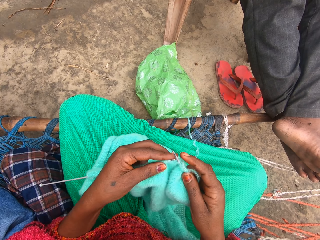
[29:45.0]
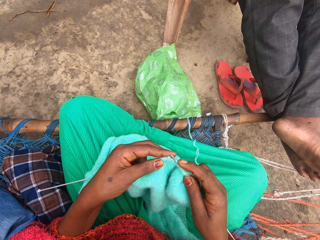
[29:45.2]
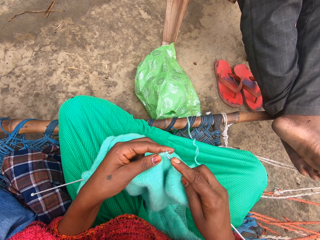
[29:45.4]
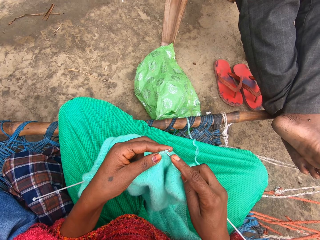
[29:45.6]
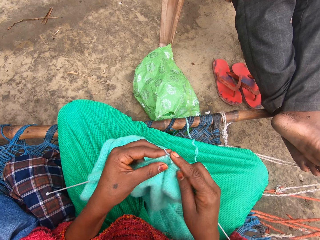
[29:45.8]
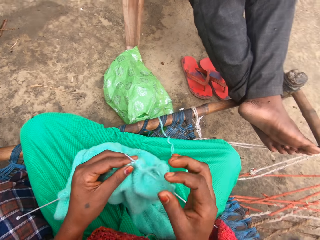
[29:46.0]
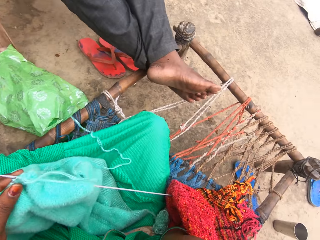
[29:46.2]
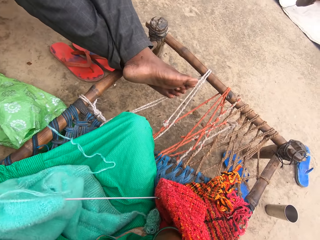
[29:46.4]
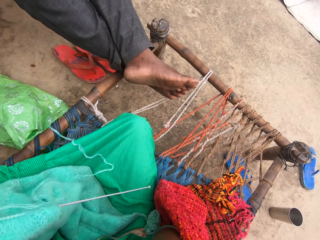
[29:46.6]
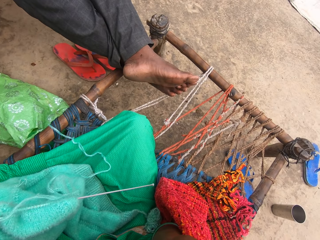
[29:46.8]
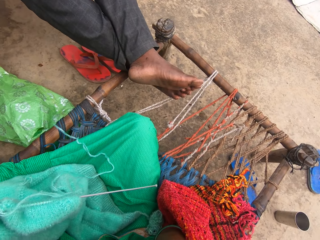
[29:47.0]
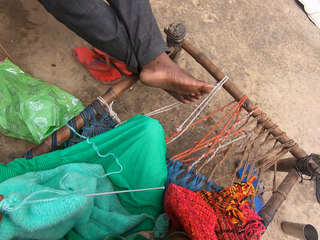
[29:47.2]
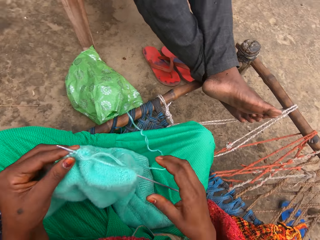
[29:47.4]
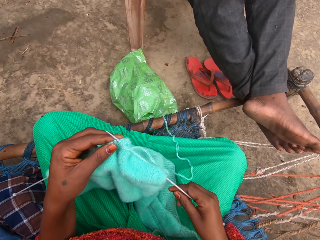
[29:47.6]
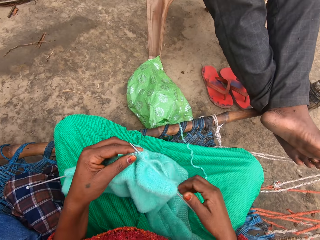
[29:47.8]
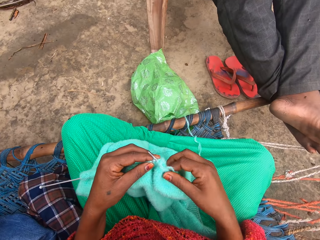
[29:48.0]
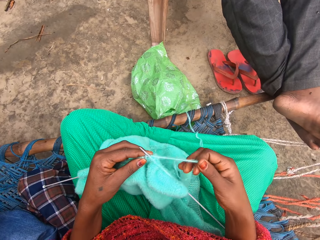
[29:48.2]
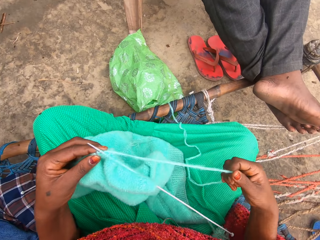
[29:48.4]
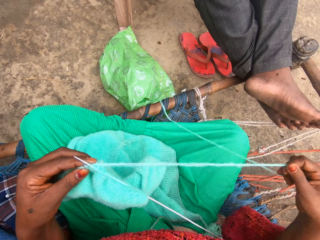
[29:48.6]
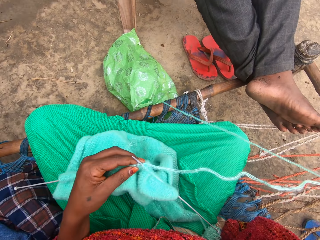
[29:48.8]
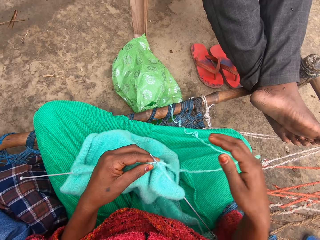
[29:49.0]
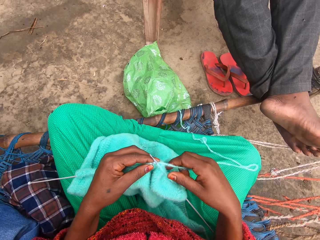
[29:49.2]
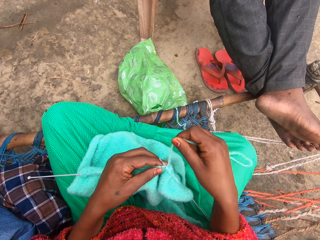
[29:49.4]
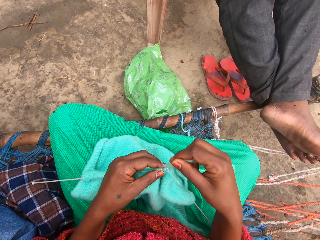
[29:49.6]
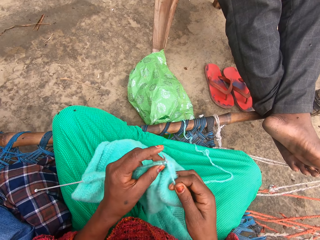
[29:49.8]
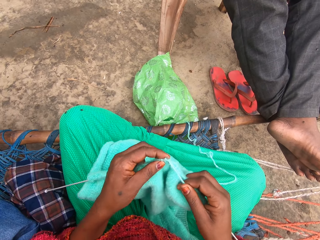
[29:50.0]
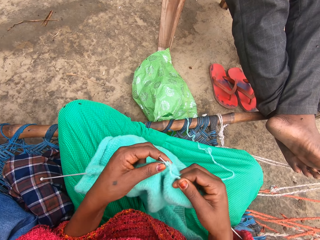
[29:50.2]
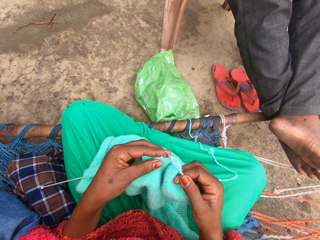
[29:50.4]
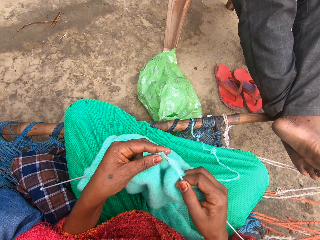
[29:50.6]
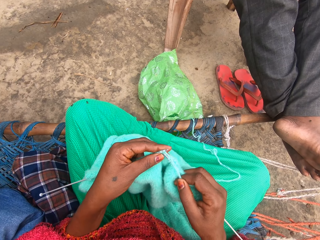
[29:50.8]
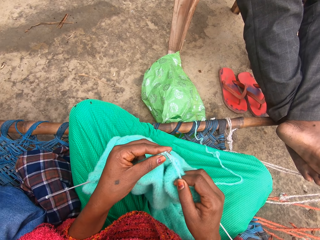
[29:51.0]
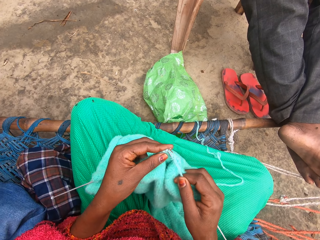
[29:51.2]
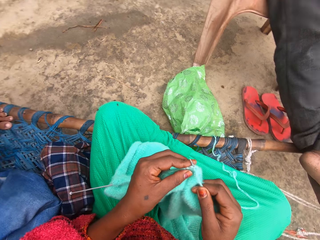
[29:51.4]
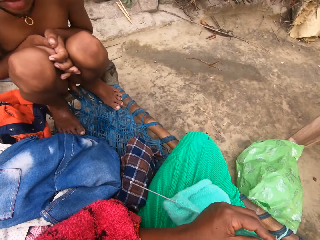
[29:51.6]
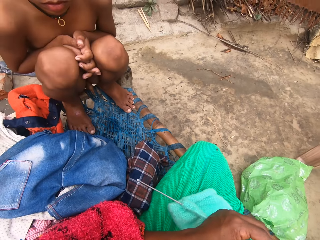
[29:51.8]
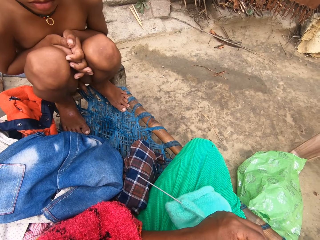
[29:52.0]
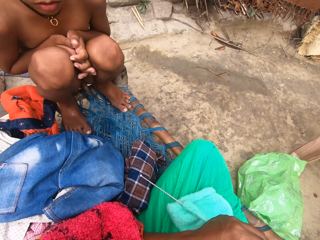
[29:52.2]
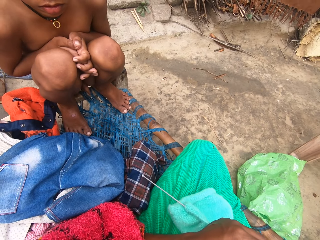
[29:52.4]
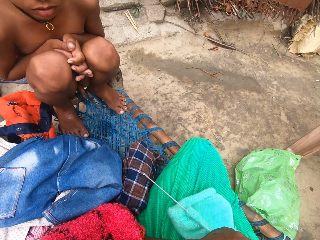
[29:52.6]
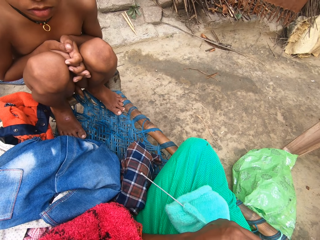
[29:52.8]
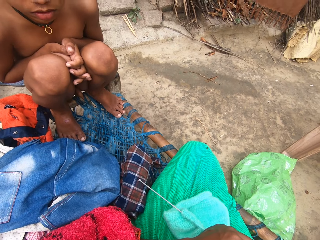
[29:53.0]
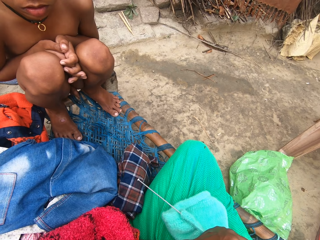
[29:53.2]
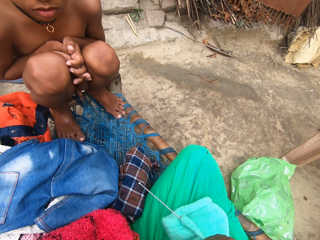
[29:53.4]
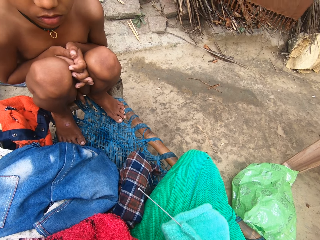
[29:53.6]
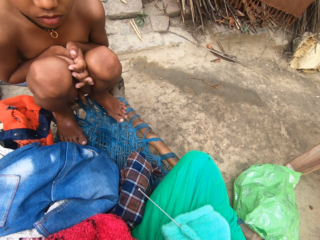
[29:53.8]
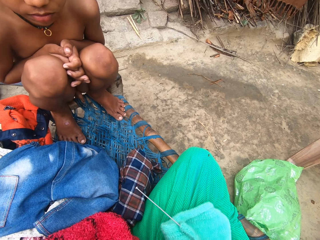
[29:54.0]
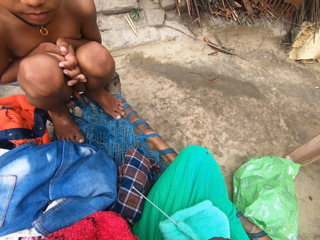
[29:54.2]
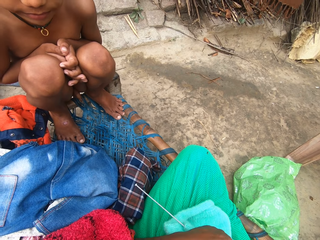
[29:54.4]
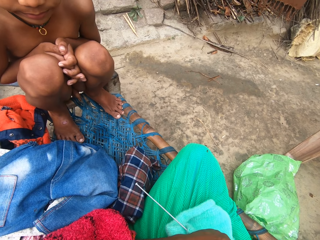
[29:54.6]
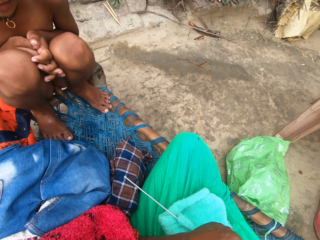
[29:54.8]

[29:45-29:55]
The camera wearer raises her right hand from the garment towards her face. She scratches her head. She lowers her hand on the knitting pin. She holds the knitting needle. She adjusts the yarn with her right hand. She stretches the knitting thread. She knits with the yarn and knitting pins. She looks at the boy.

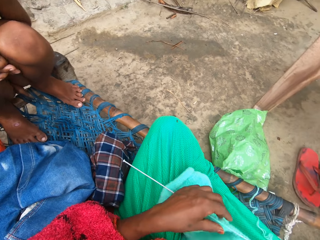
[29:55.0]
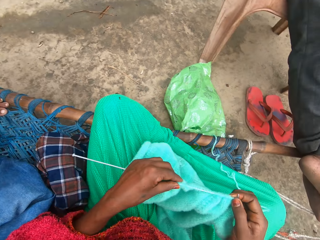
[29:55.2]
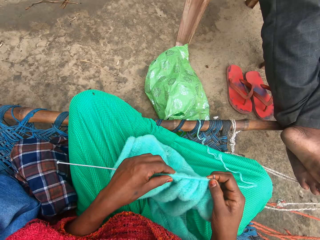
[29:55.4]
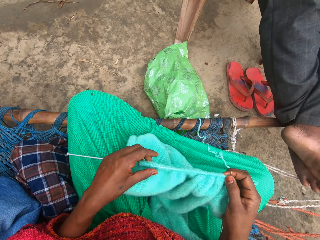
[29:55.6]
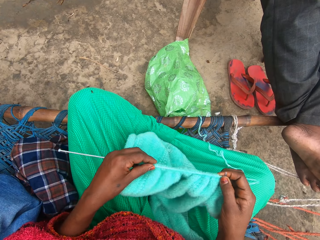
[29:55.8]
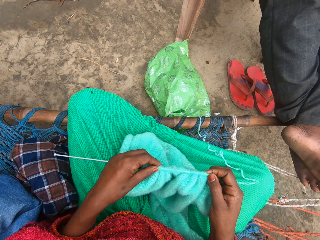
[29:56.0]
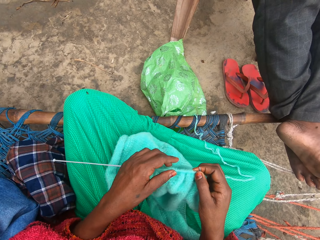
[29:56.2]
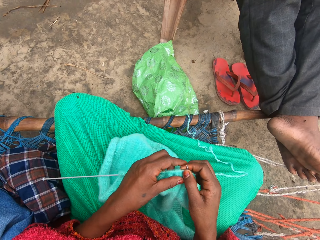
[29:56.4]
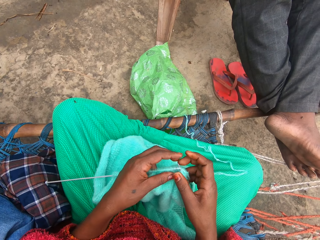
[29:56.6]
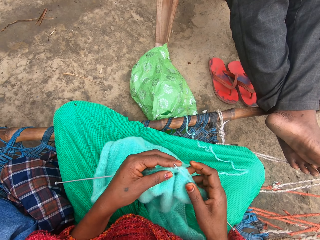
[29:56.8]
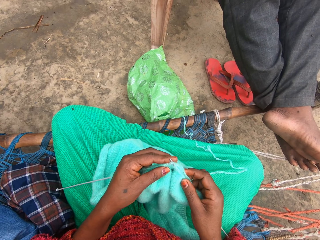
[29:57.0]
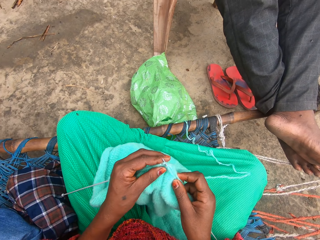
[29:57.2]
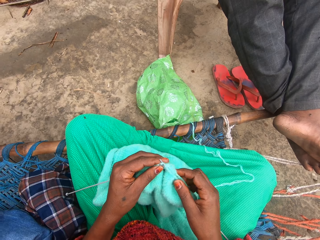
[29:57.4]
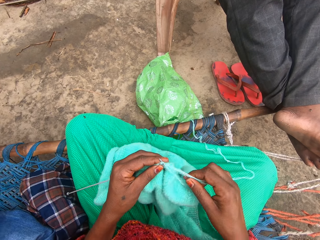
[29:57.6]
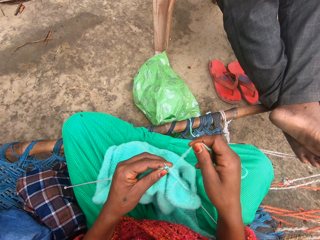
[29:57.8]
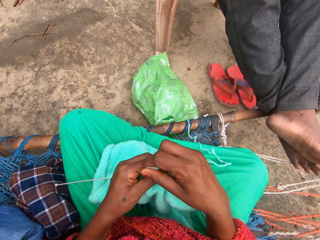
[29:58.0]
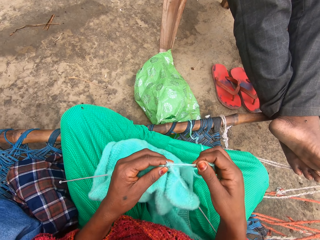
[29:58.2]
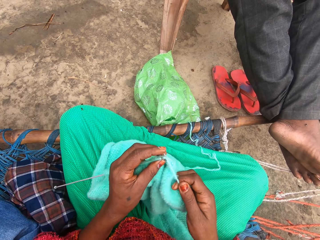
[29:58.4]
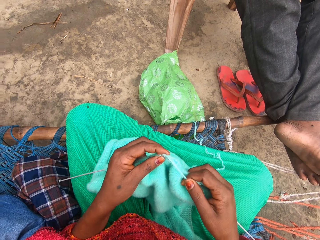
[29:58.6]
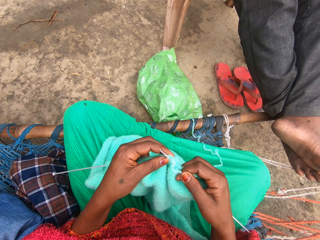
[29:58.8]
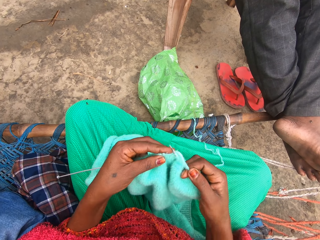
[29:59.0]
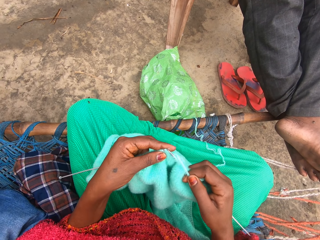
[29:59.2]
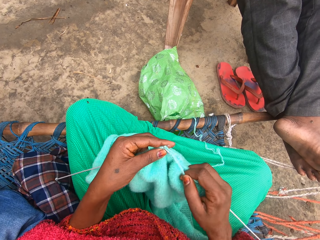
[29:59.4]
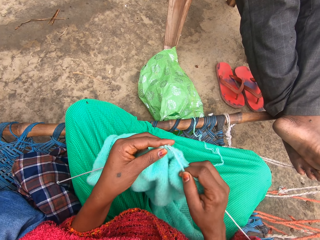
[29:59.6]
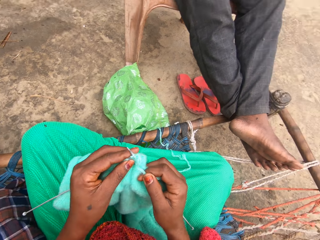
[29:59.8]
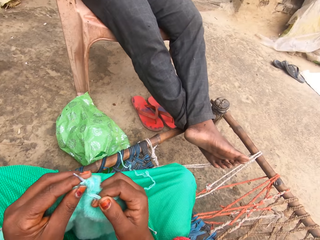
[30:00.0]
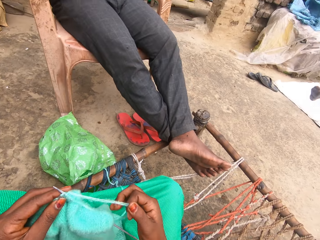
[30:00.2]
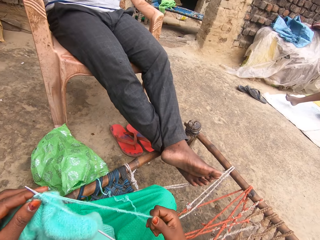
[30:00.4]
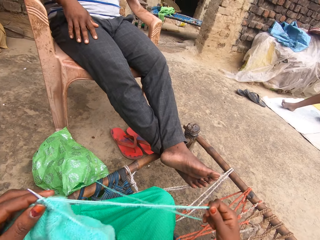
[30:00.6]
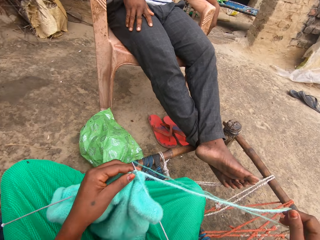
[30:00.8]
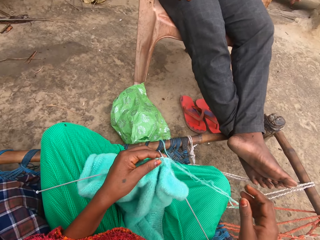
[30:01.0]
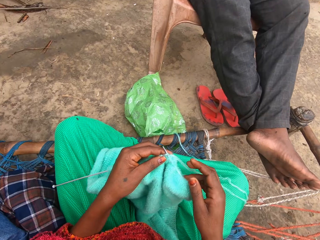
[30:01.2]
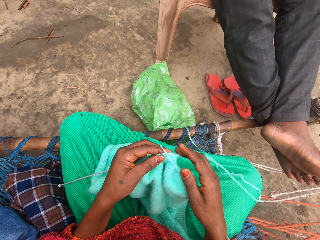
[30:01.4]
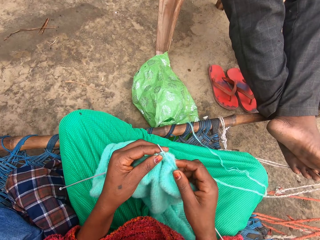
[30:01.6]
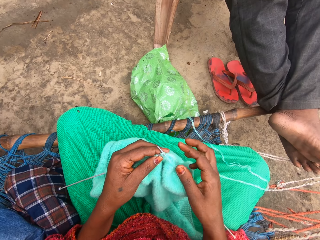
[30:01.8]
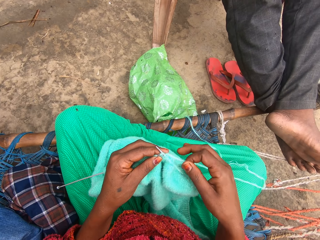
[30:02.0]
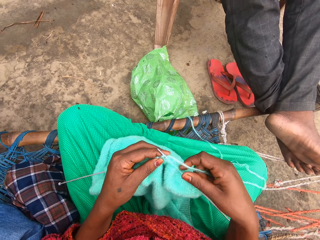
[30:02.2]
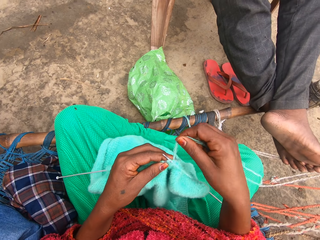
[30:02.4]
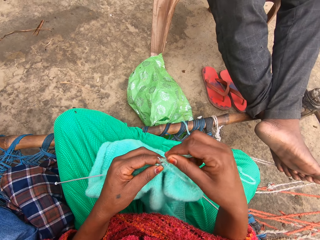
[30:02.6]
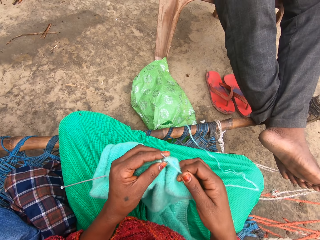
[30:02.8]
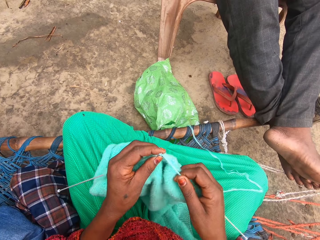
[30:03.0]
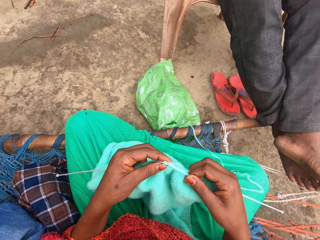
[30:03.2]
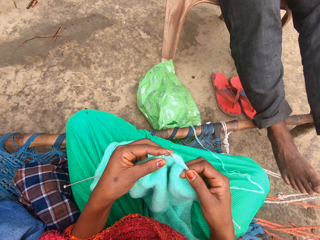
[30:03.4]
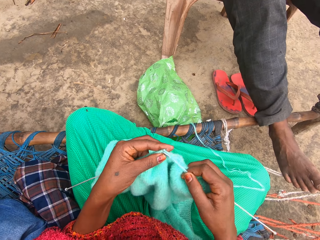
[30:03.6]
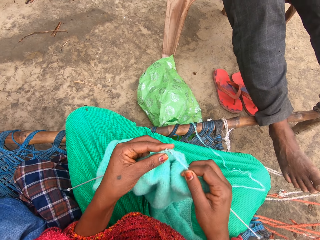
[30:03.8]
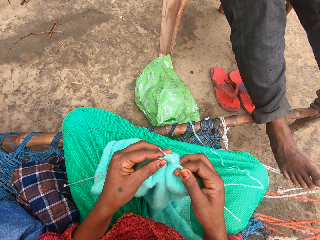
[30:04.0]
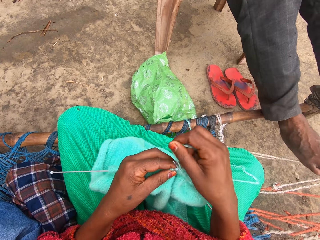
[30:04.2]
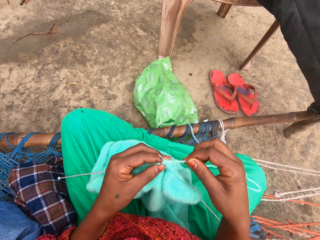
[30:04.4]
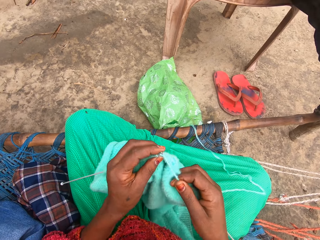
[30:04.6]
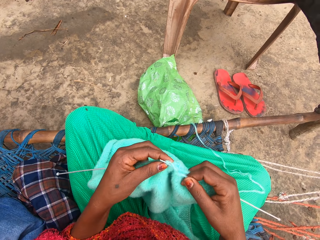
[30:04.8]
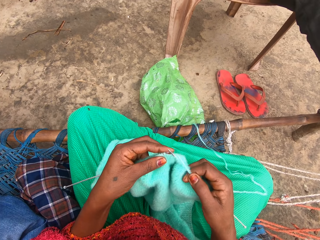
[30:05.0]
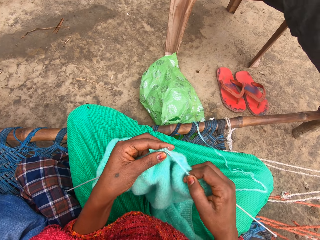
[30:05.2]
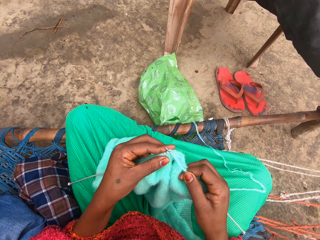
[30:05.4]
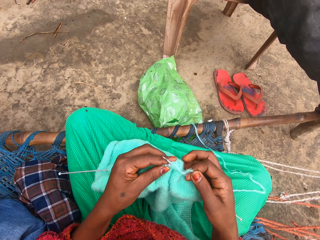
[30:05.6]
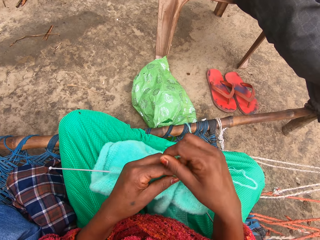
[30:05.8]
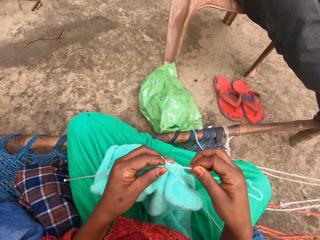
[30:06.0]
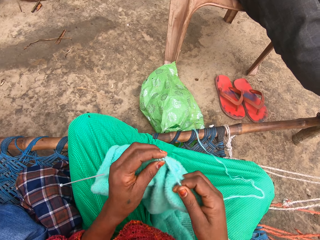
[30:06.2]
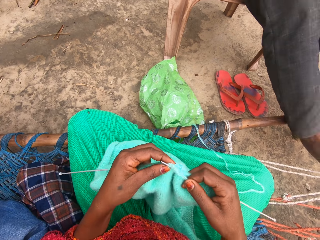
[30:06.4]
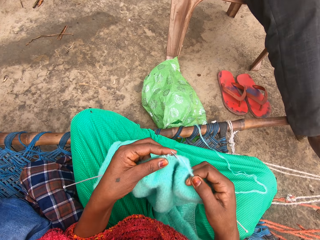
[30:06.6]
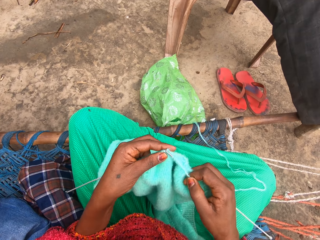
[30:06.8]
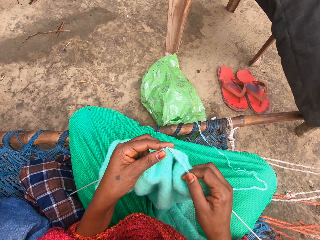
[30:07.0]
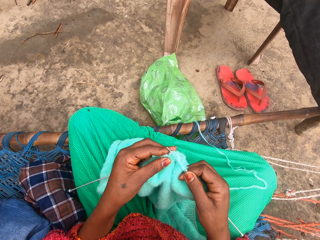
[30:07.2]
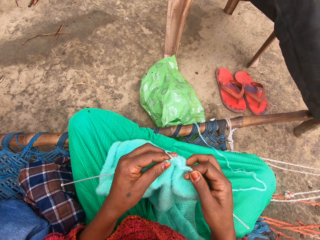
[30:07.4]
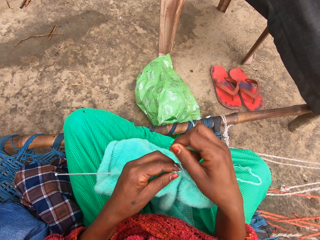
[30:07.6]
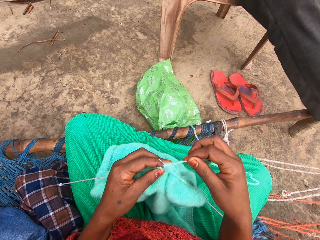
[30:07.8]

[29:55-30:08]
The camera wearer adjusts the knit over the pin in her left hand. She knits with the yarn and knitting pins. She adjusts the yarn with her right hand. She stretches the knitting thread. She knits with the yarn and knitting pins. The man adjusts his legs on the mat, and folds the legs together. The camera wearer knits the garment.
